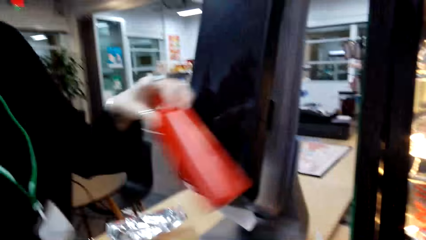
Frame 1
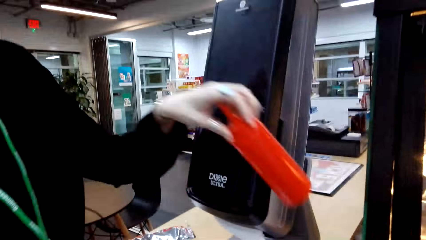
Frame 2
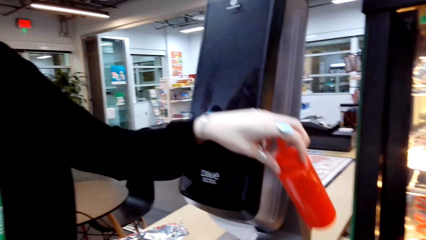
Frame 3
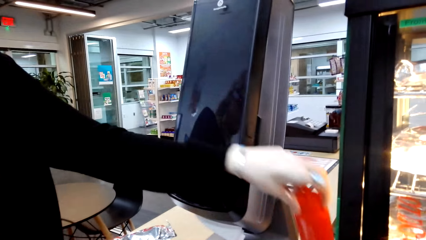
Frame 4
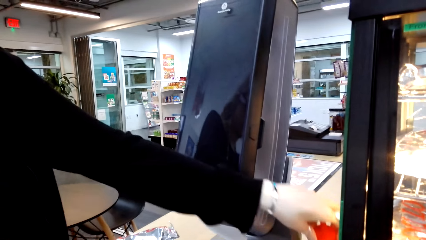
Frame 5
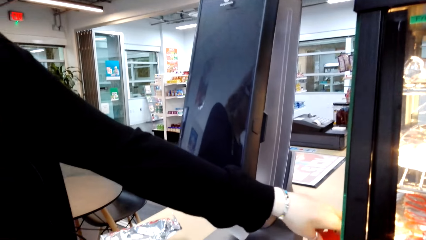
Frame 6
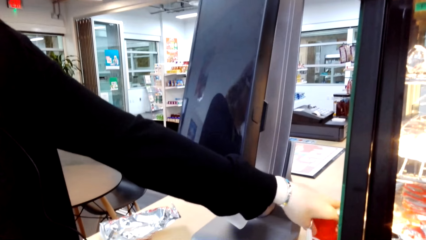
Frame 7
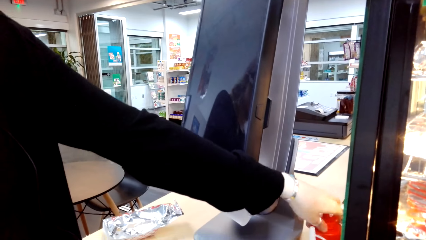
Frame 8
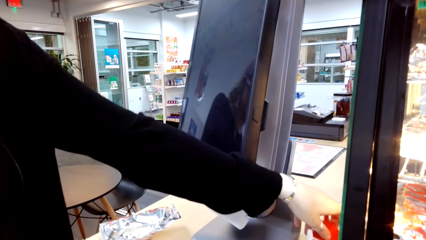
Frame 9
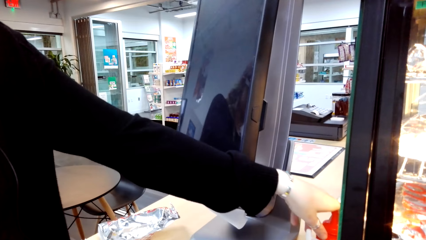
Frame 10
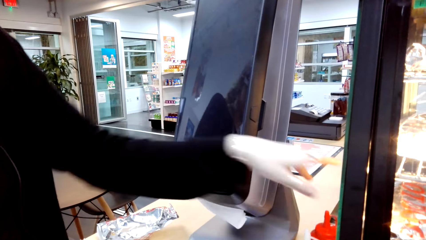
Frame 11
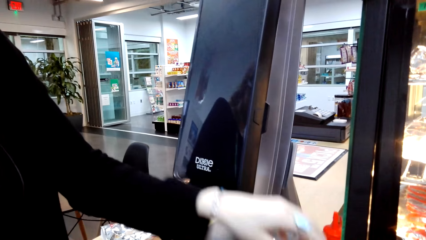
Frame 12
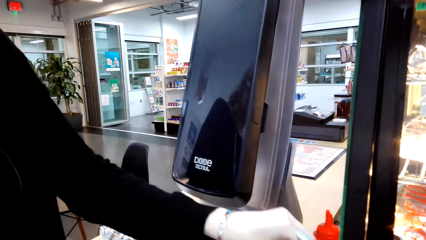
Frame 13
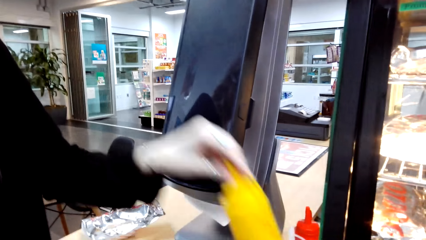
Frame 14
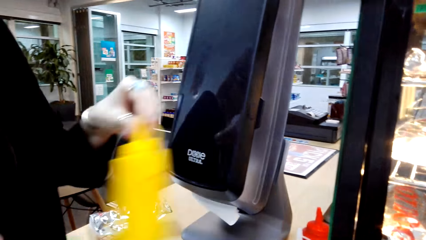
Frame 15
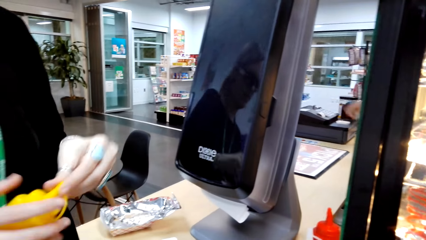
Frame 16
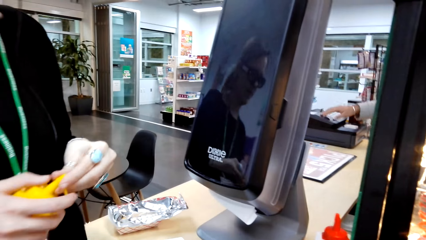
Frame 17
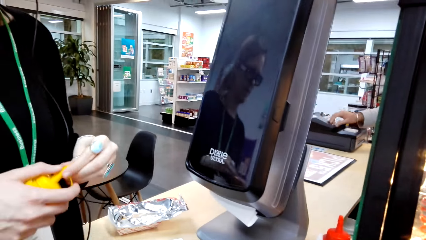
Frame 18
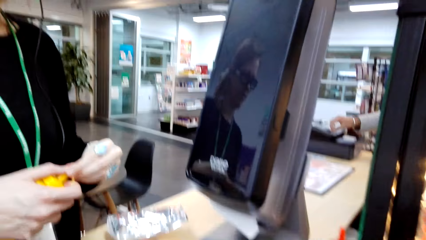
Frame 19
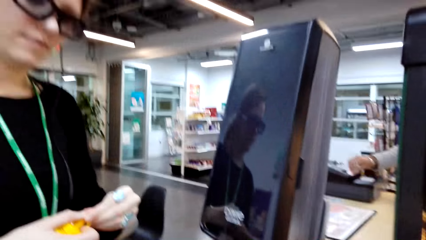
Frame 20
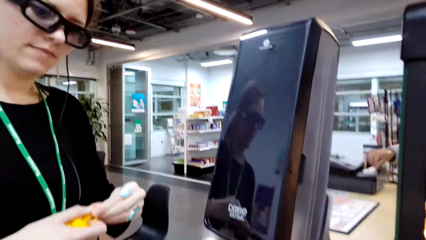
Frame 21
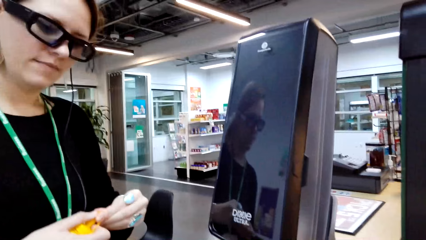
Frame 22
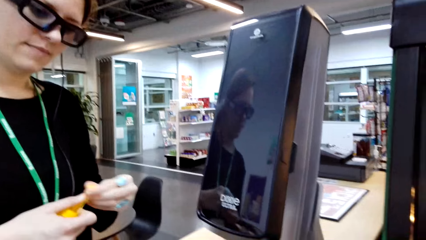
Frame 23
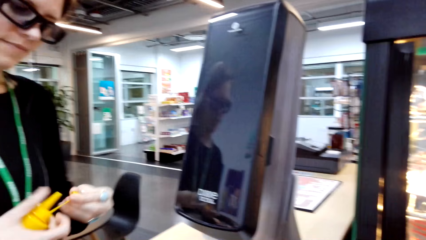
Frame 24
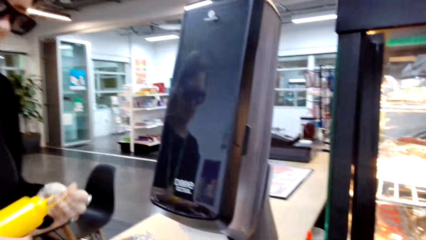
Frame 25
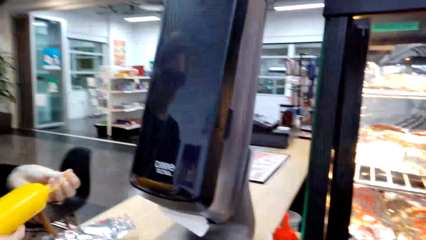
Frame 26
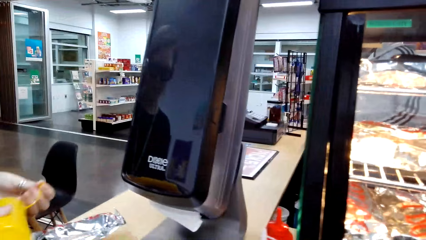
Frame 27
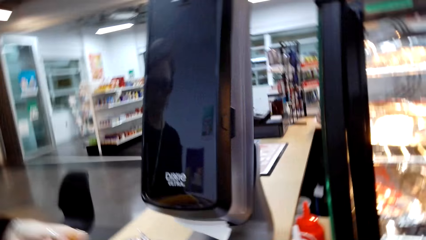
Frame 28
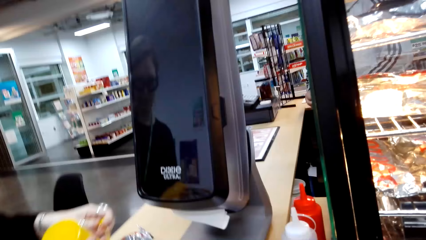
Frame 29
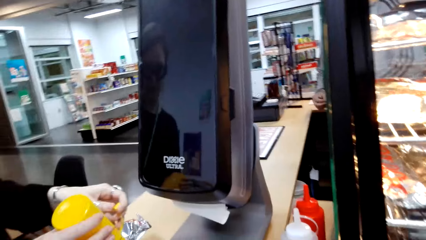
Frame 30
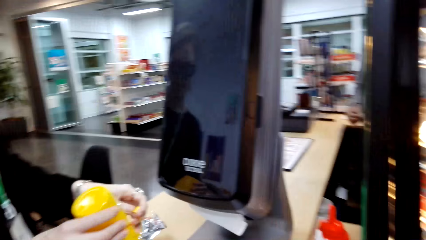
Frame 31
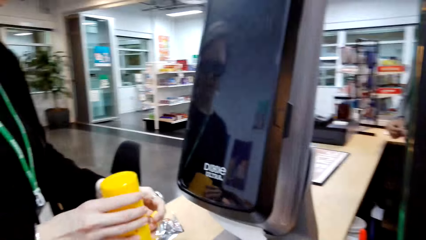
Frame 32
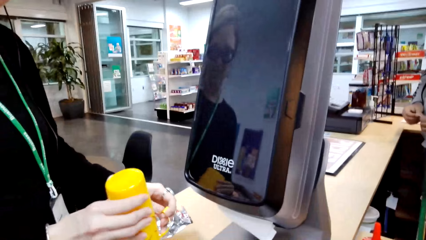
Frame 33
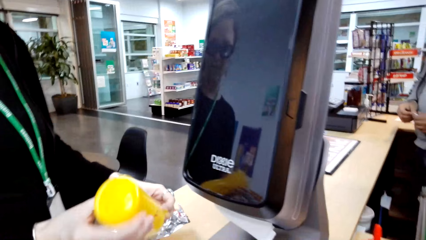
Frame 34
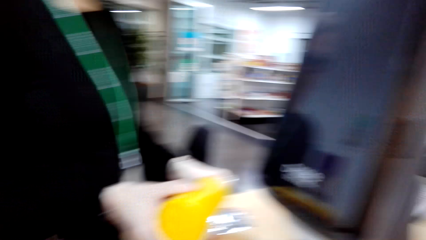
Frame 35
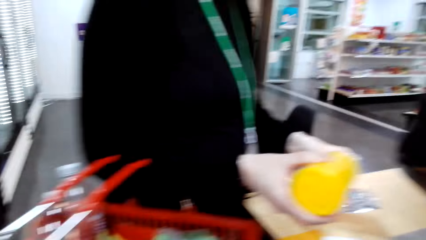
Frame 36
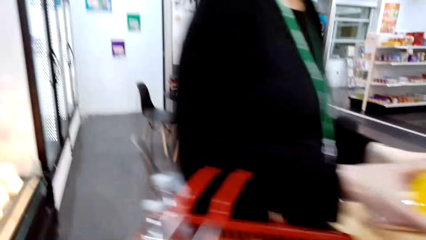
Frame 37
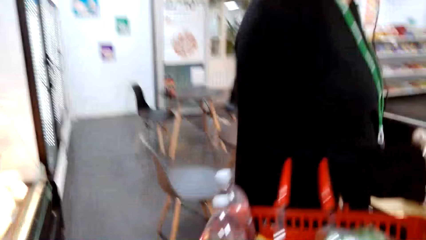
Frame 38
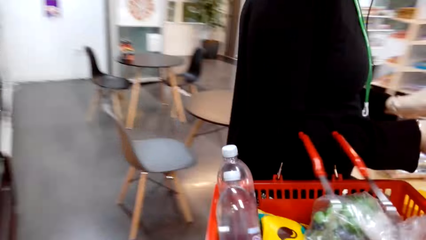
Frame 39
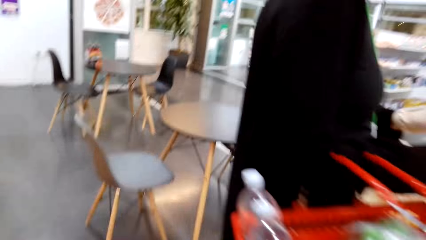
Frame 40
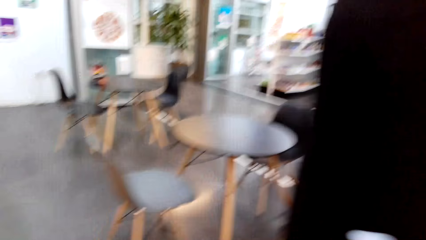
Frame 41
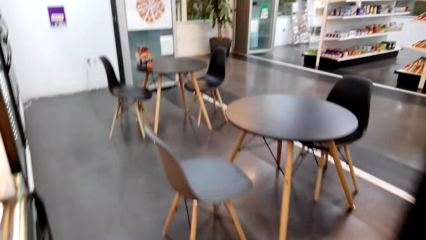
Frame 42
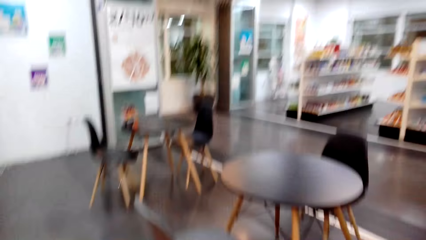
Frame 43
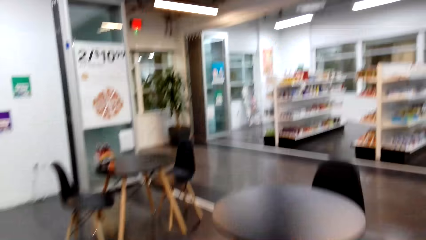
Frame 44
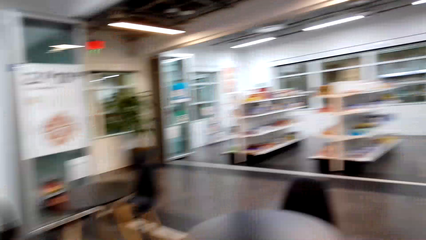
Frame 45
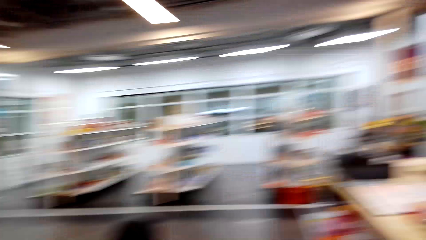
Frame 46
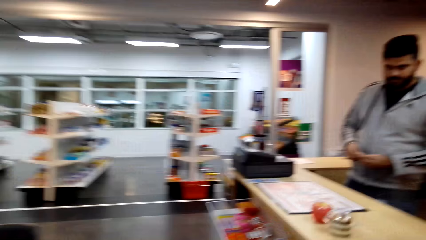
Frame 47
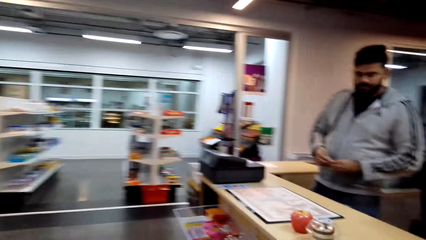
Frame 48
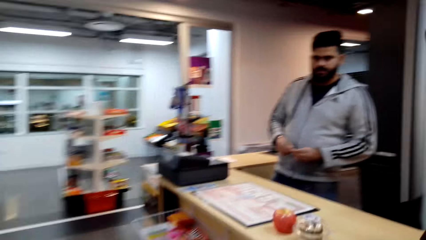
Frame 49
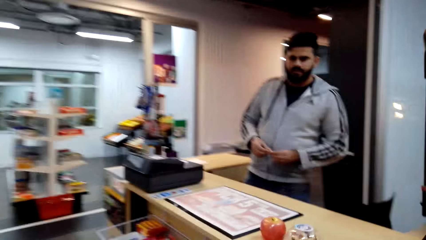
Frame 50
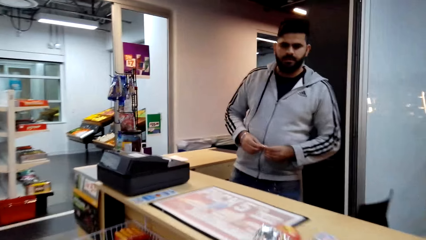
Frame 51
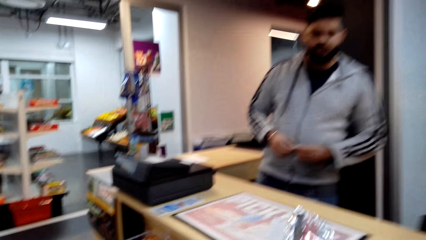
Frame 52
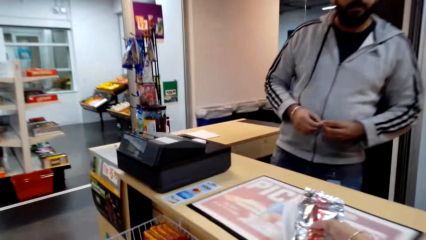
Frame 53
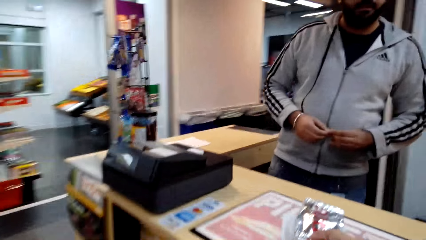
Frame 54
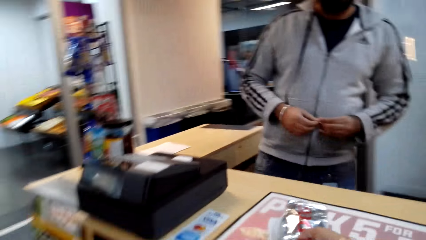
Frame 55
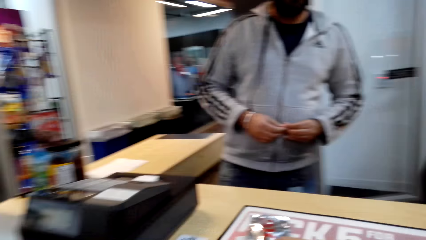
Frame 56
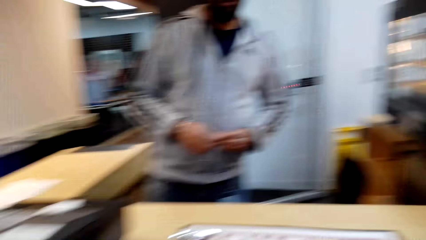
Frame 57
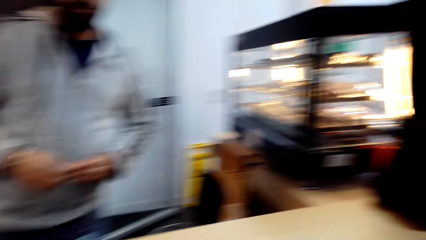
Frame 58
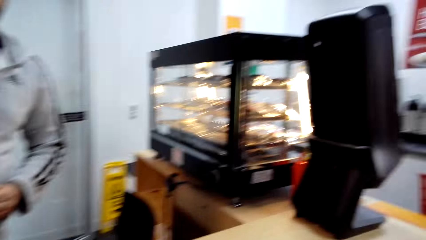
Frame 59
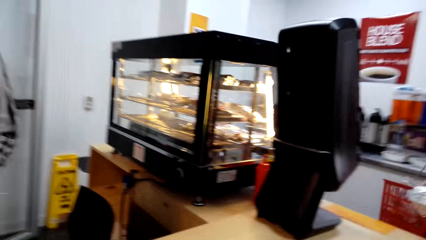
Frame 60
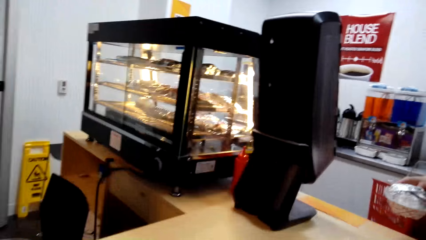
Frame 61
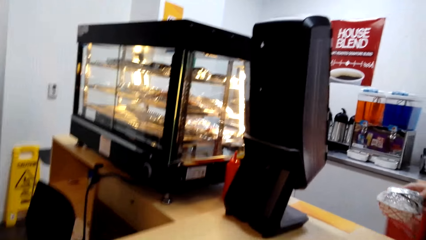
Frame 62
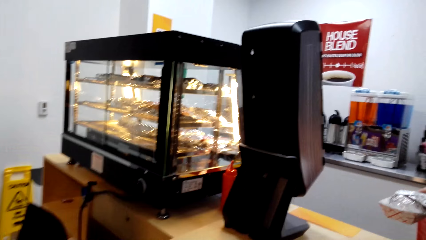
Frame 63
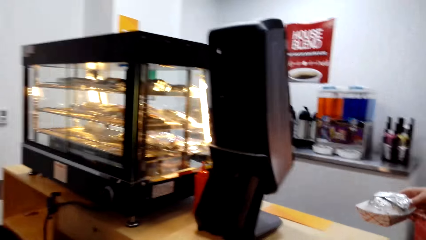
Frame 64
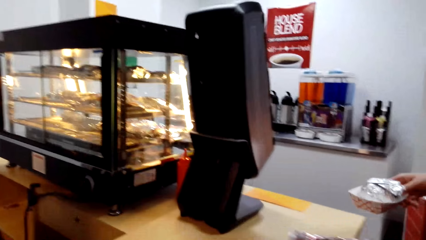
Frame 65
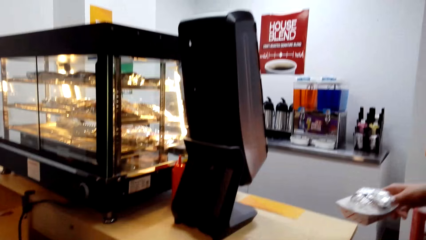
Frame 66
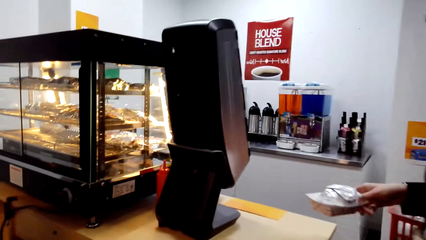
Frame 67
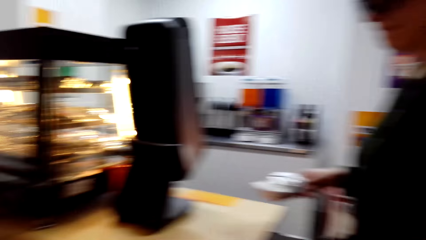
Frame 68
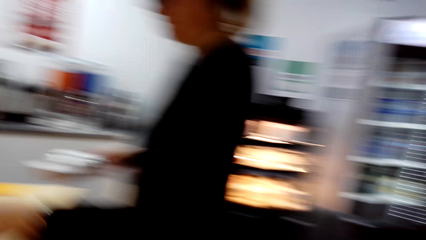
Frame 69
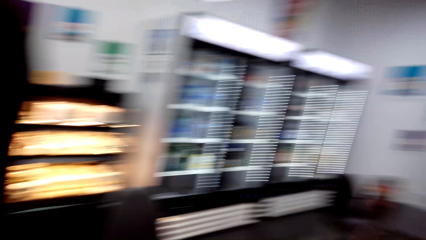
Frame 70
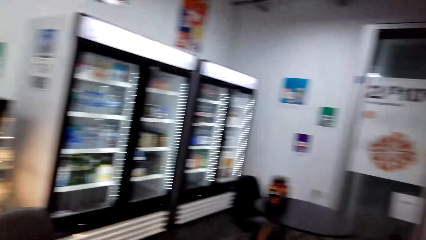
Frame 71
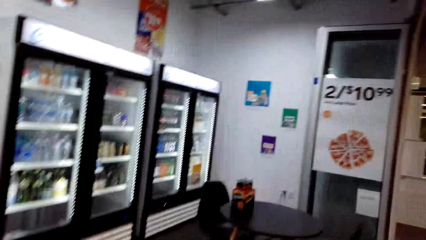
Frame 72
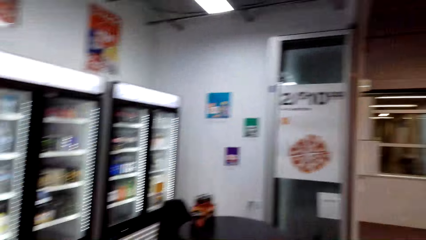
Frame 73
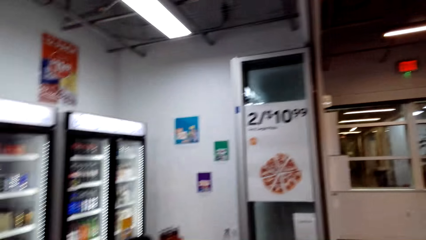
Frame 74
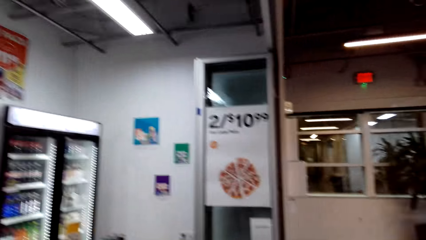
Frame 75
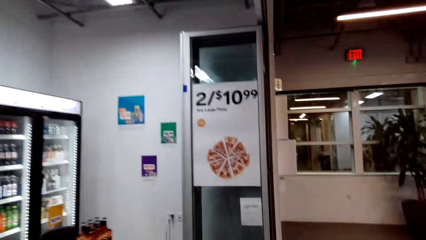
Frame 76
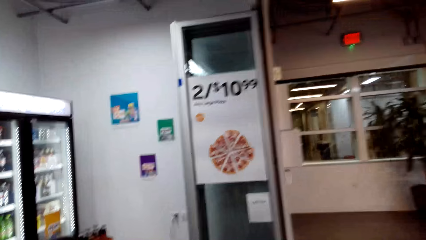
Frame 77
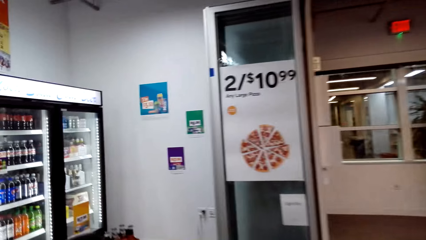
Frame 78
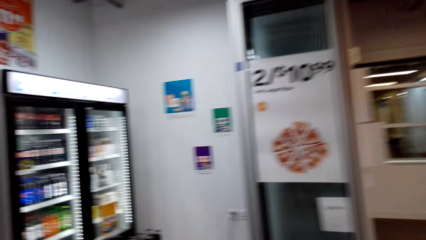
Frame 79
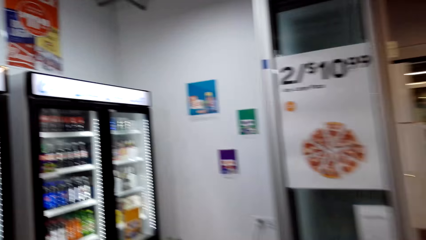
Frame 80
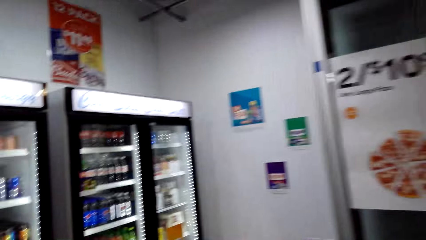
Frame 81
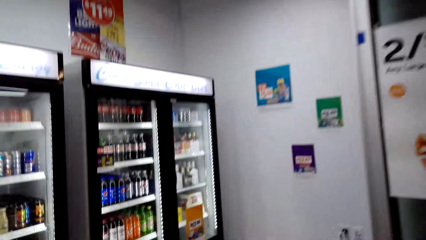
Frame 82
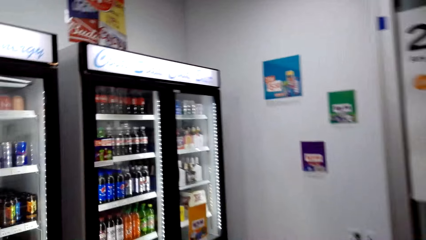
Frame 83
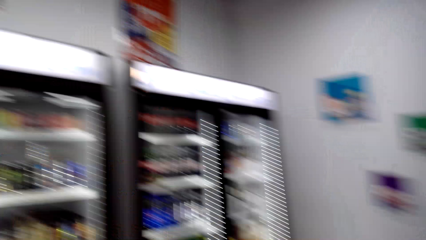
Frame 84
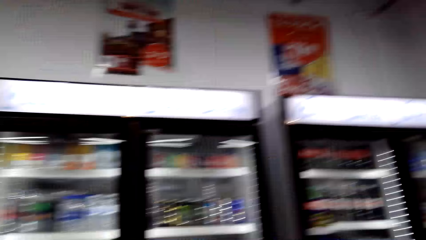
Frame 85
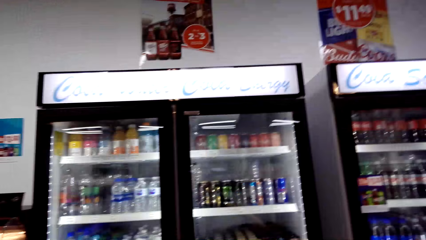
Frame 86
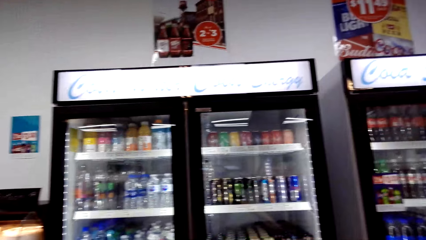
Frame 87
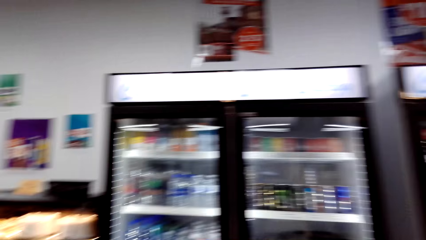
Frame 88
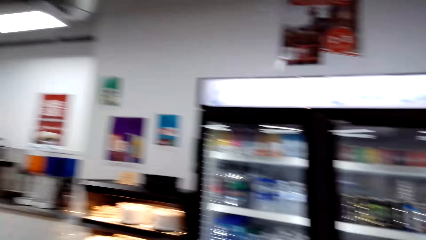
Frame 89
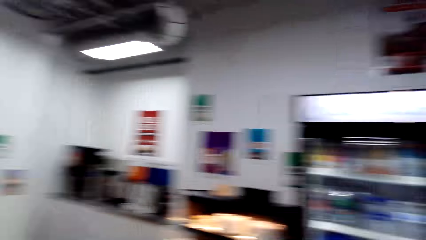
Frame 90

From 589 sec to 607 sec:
A woman puts the ketchup on the counter table. The woman takes another ketchup and opens the ketchup. The woman spreads spice on the food. The camera wearer puts the ketchup on the hot dog. They walk around. They look around.
